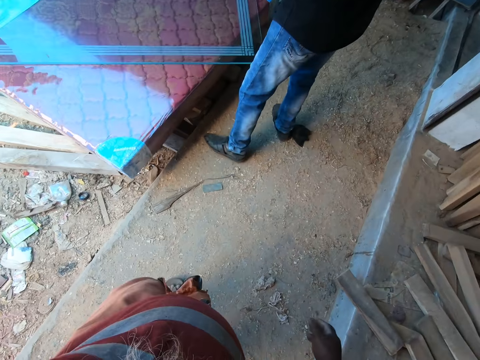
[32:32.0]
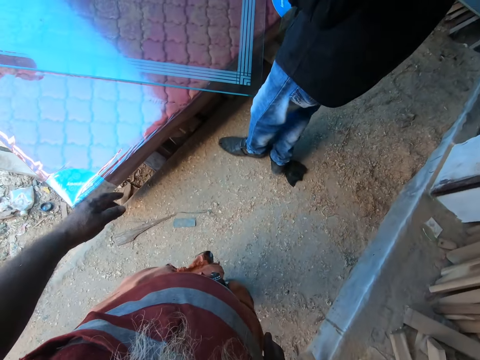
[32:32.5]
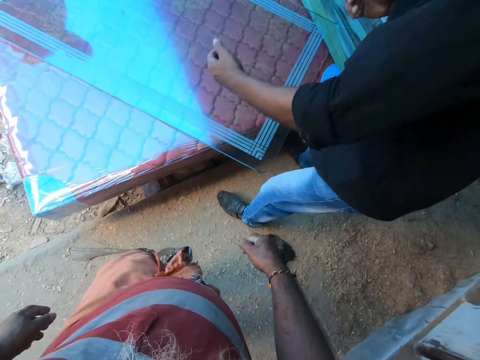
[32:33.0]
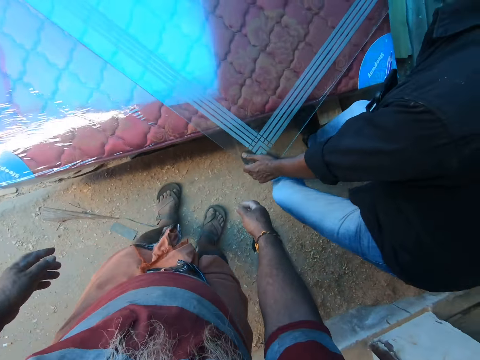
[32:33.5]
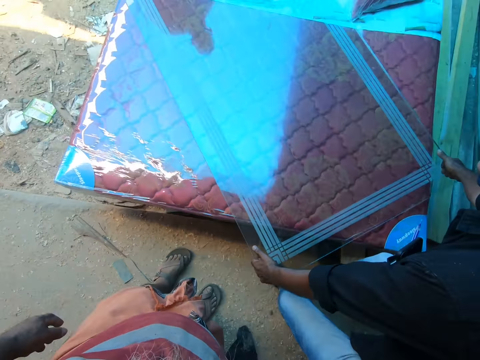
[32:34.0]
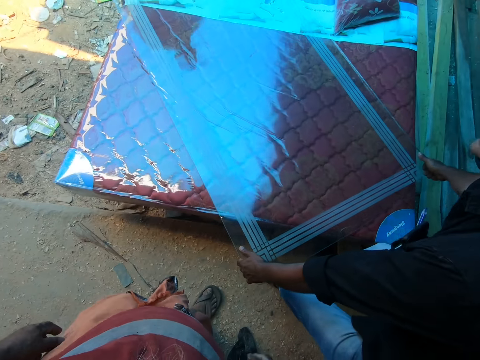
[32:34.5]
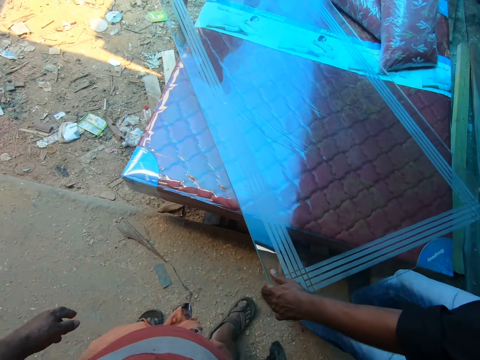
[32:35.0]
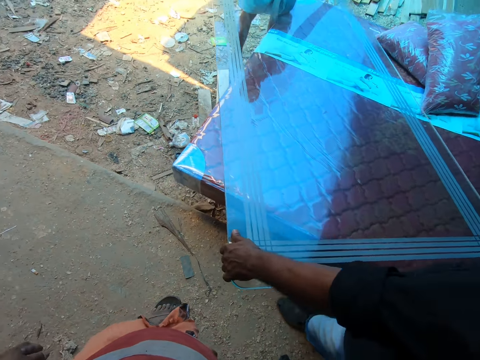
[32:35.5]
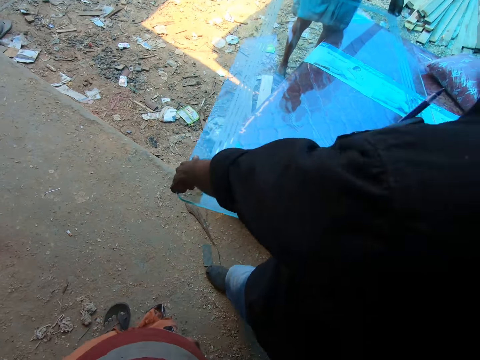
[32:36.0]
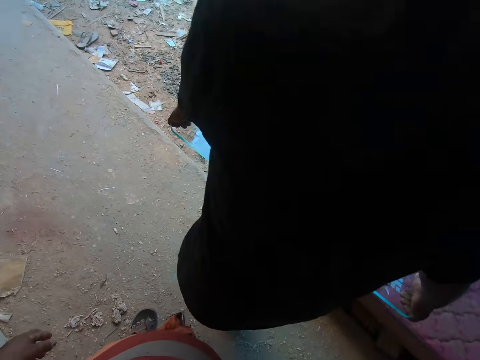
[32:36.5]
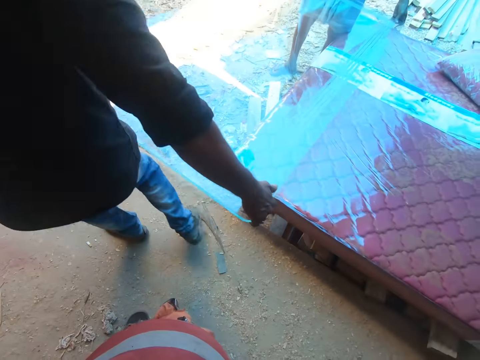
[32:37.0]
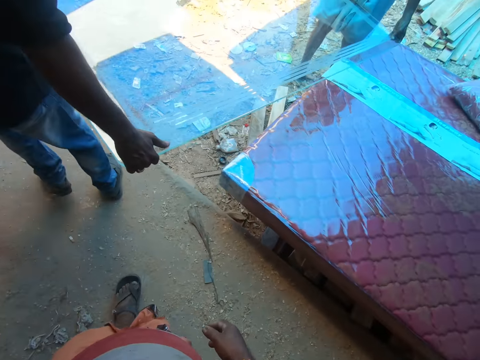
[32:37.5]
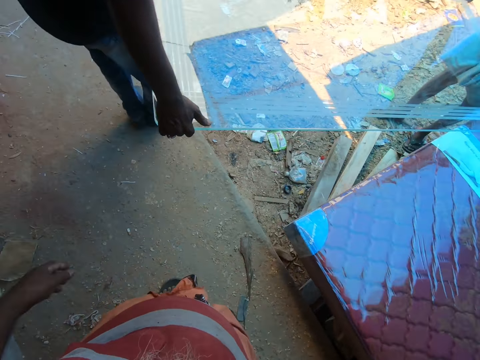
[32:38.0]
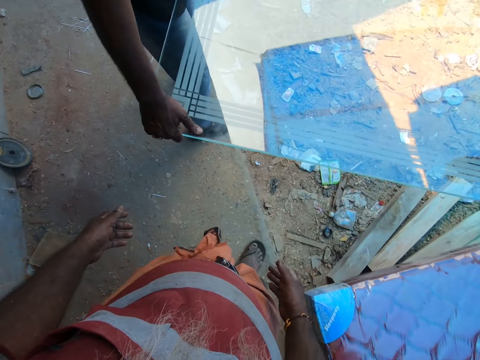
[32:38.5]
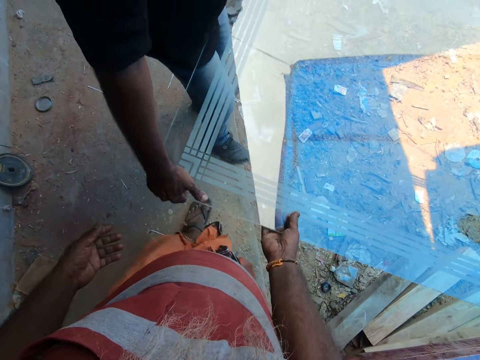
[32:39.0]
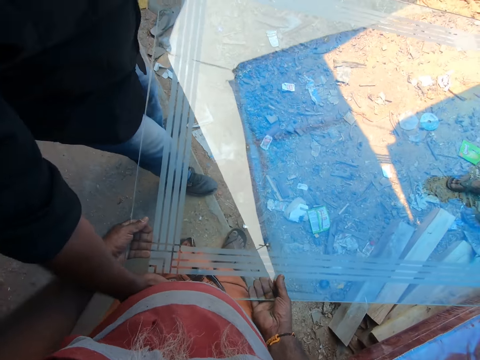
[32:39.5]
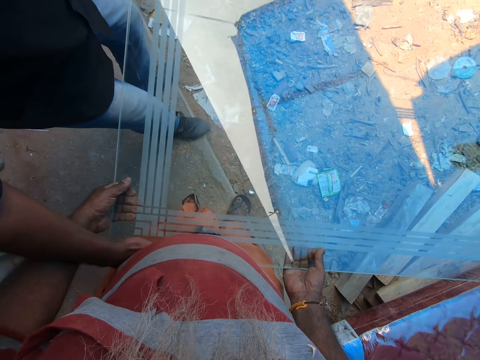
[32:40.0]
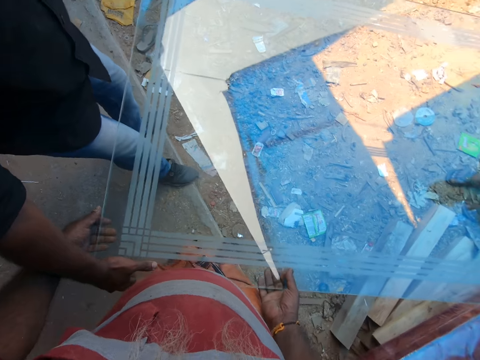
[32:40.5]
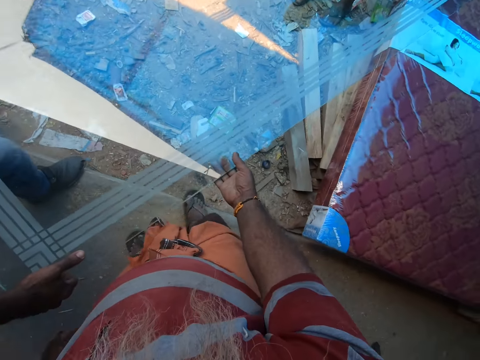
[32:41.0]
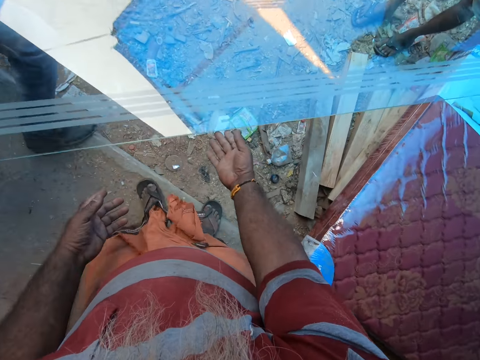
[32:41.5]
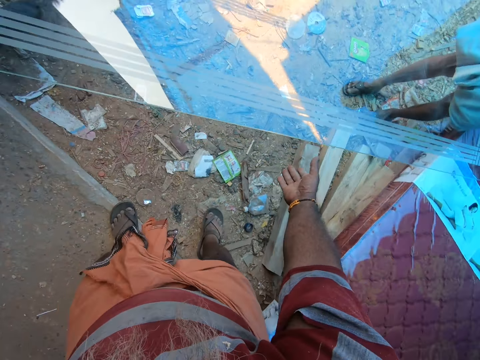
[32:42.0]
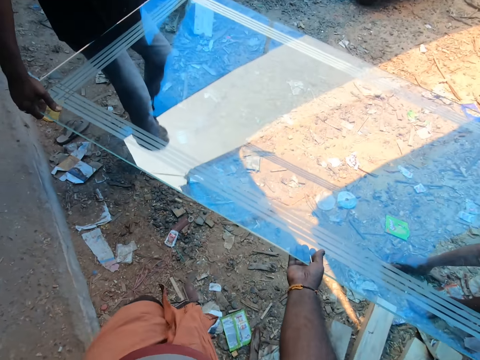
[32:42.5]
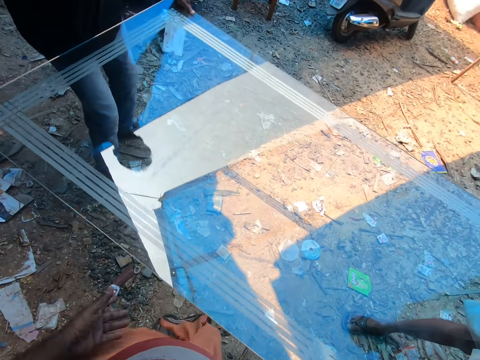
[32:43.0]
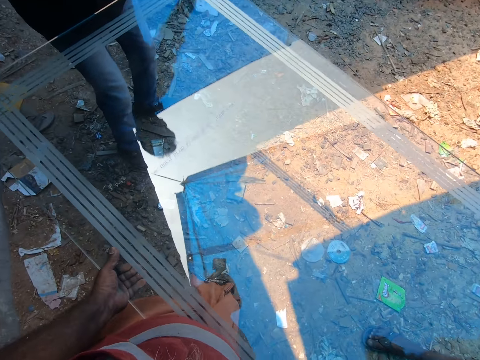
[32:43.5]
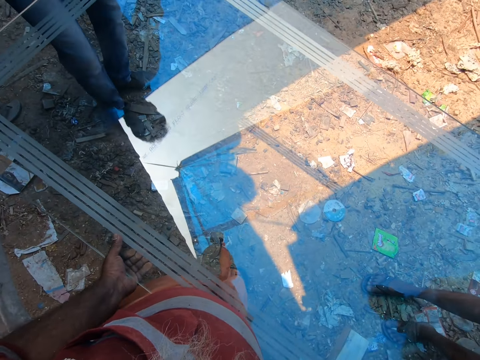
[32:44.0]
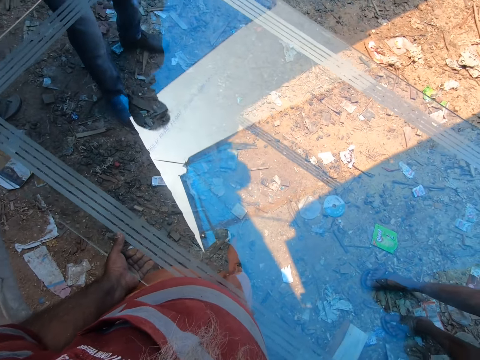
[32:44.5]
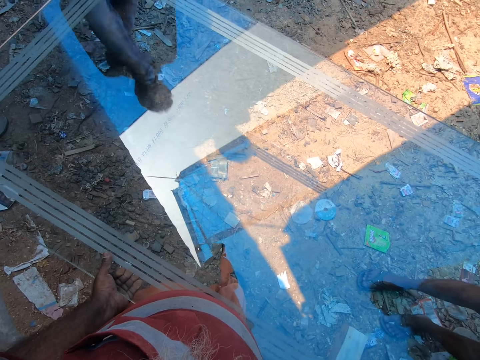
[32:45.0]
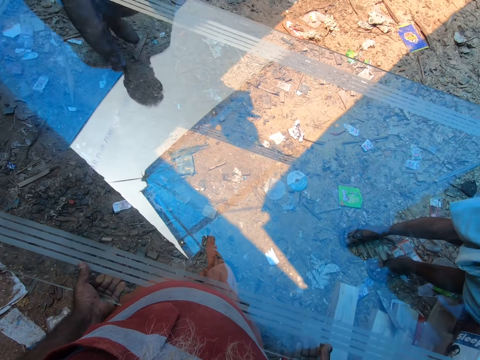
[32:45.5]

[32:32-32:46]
A man carries a glass panel with his hands along with another man. The camera wearer holds the glass panel with his right hand. He holds the glass panel with his hands. He holds the glass panel with his right hand. He holds the glass panel with his hands.

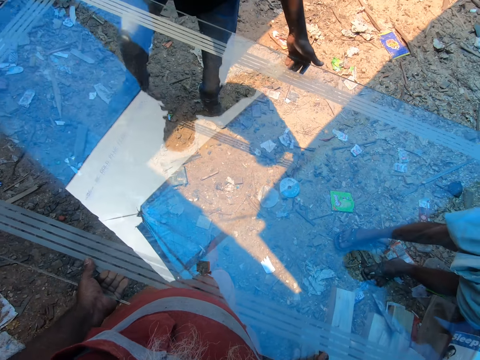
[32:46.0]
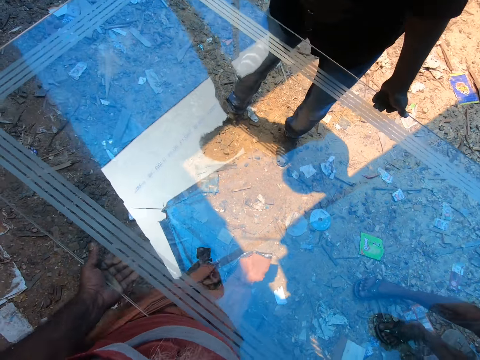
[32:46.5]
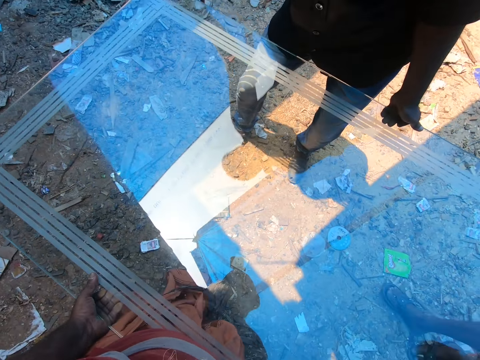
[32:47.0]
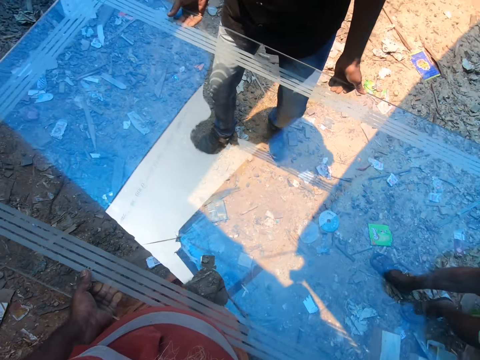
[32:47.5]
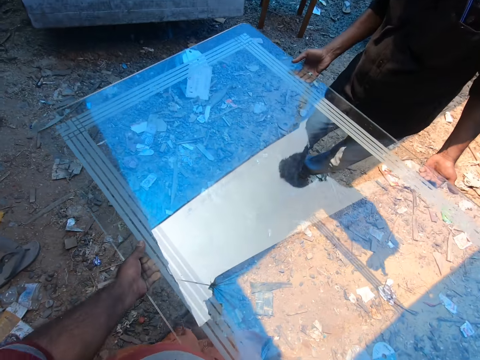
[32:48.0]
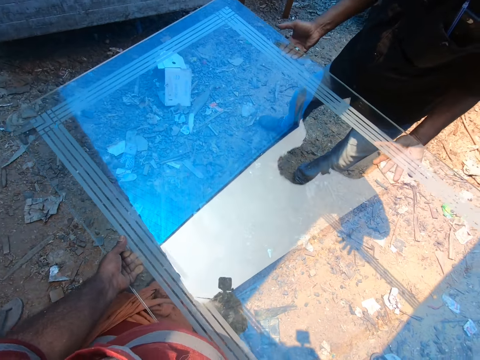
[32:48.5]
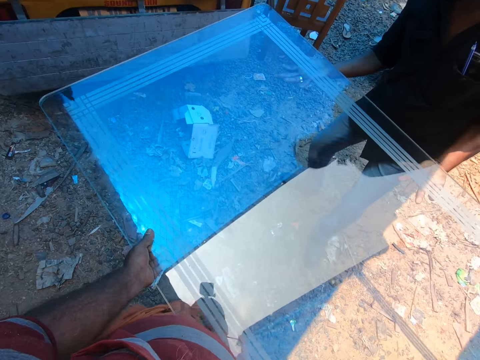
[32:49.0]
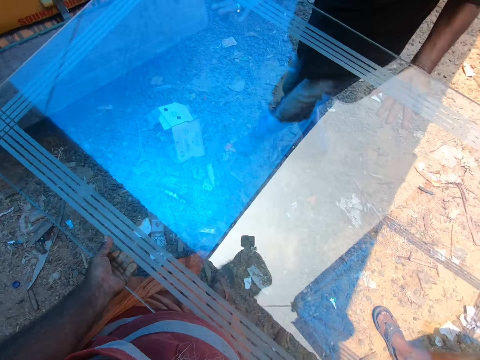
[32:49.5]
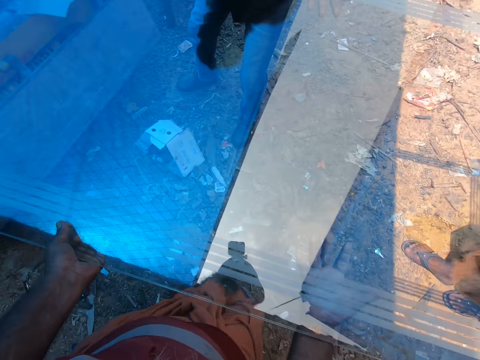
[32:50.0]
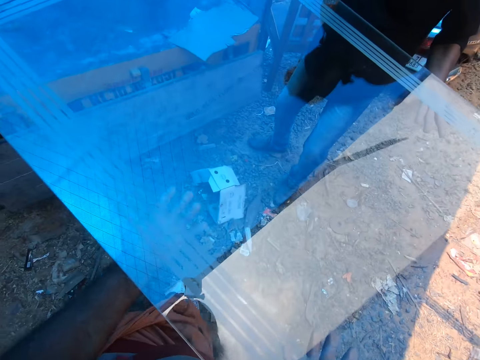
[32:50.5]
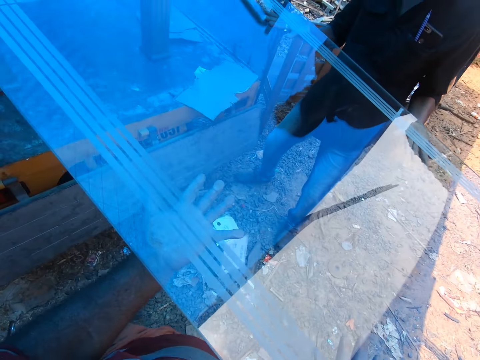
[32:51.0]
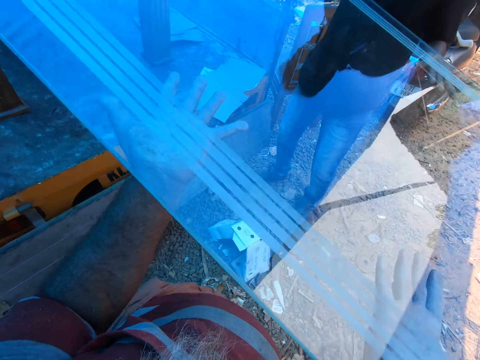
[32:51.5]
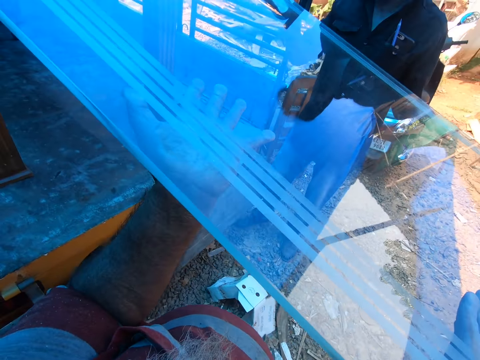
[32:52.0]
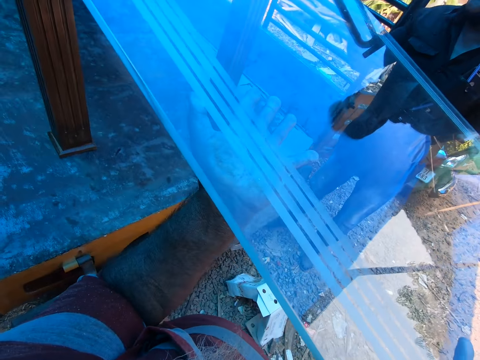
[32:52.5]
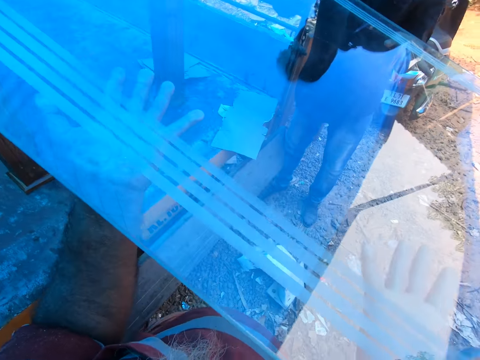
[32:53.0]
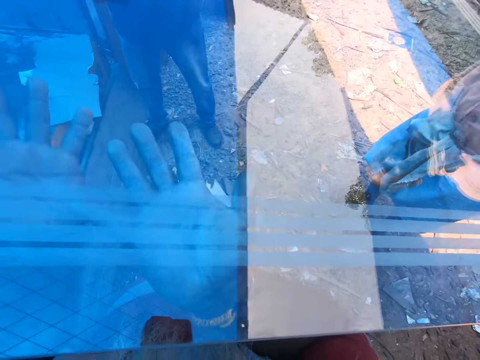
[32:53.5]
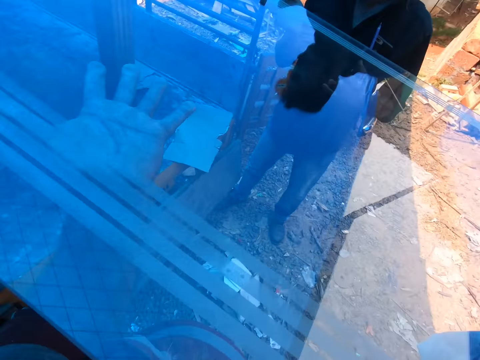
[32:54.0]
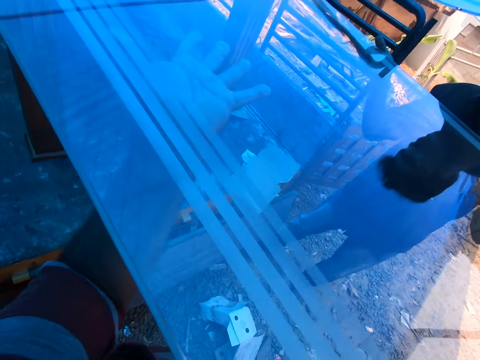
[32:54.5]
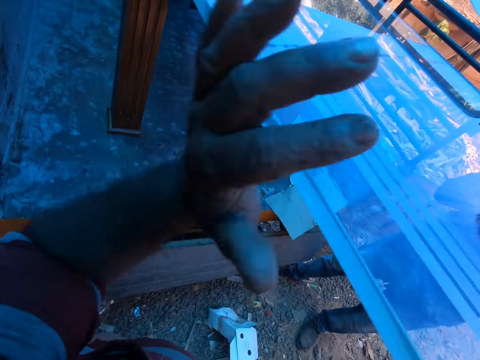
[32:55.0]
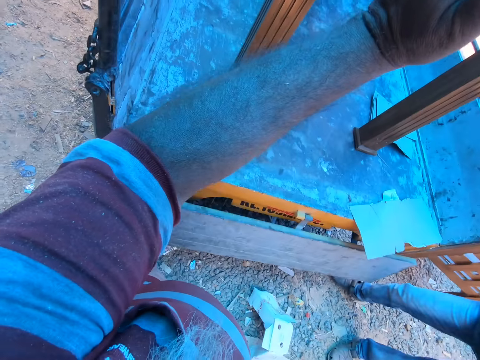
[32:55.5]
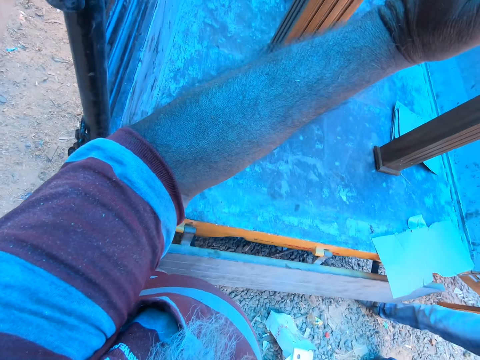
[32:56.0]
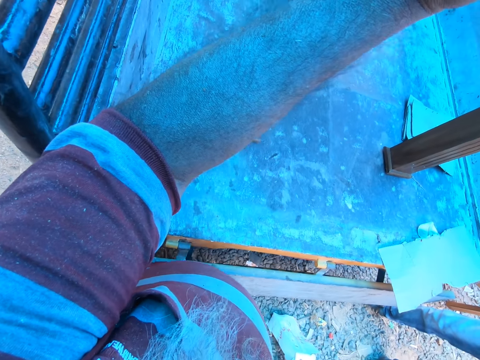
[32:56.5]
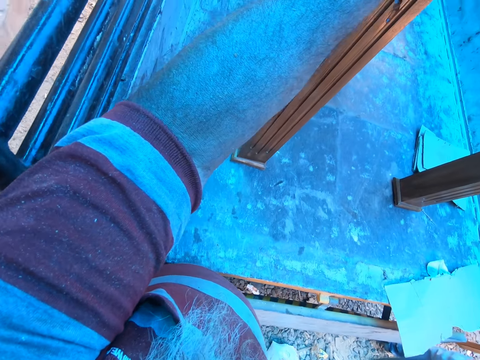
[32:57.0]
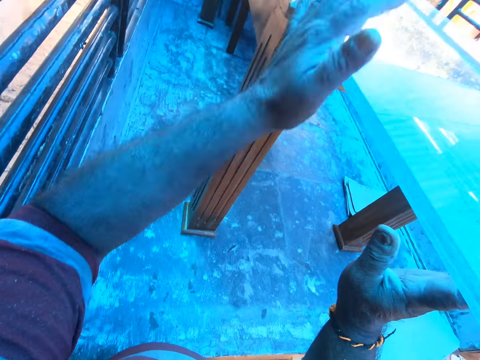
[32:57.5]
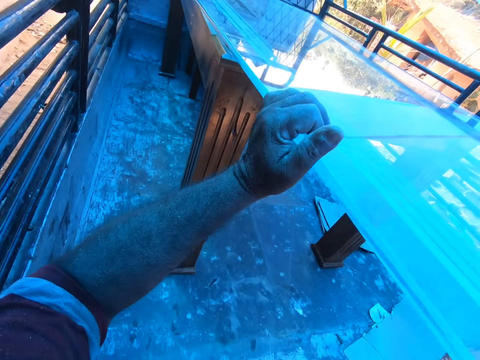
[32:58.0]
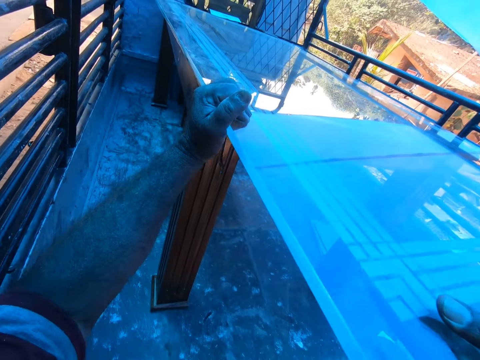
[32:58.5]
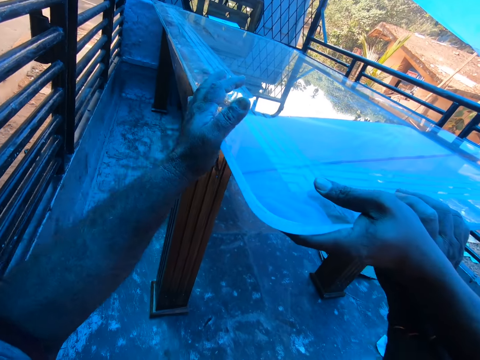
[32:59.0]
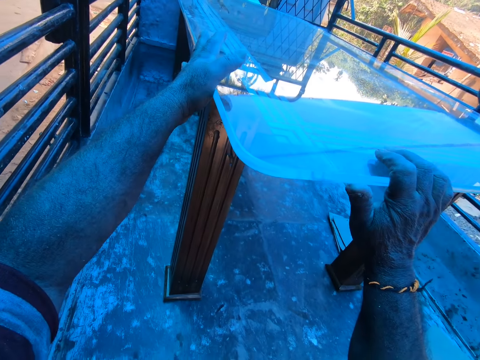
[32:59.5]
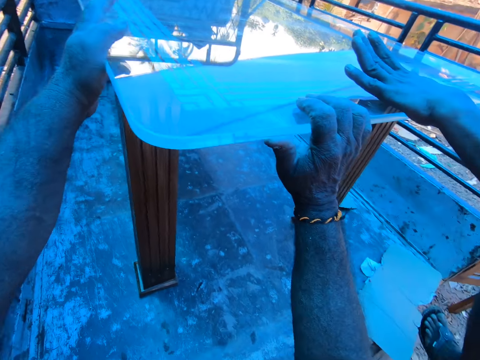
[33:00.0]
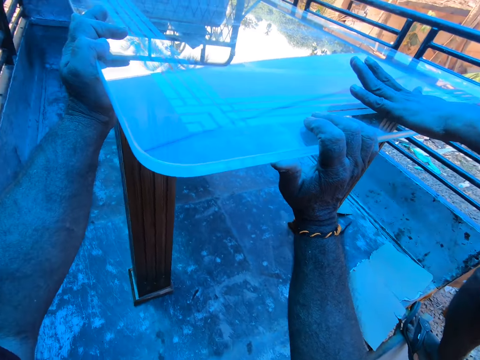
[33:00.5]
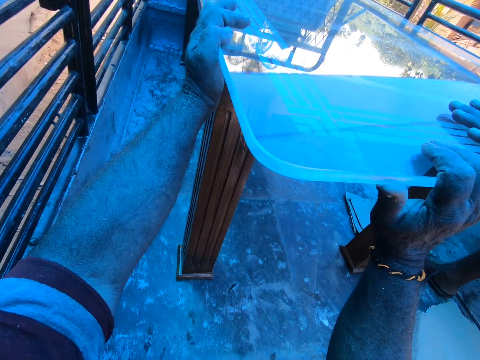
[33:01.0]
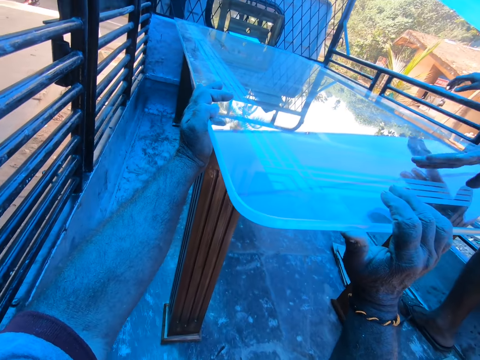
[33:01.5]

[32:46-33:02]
A man holds the glass panel with his hands. The camera wearer lifts the glass panel with his hands along with the man and another man. He slides the glass panel with his hands onto a table frame at the back of a truck along with the first man and the other man.
